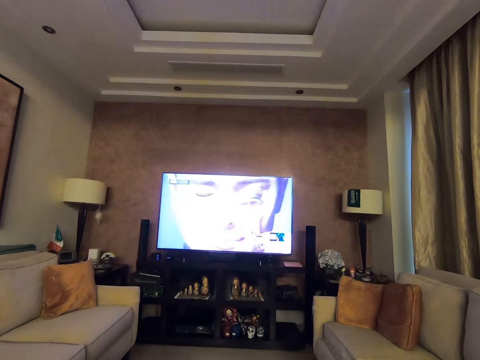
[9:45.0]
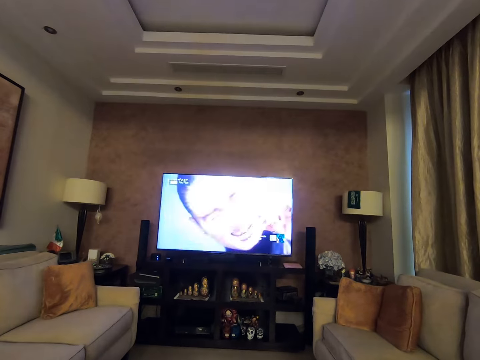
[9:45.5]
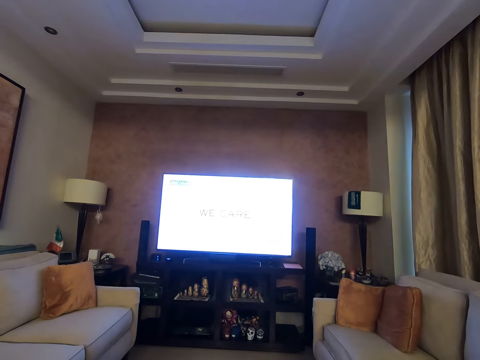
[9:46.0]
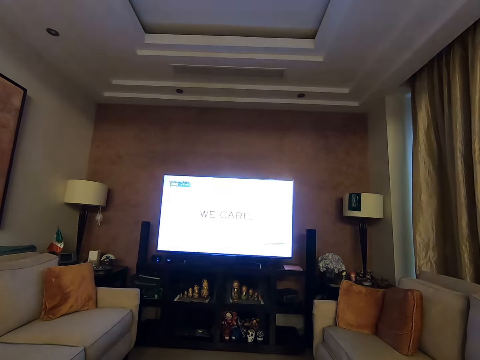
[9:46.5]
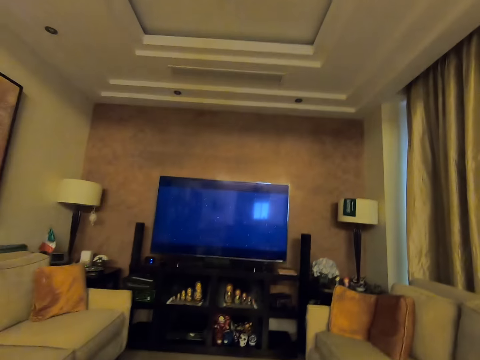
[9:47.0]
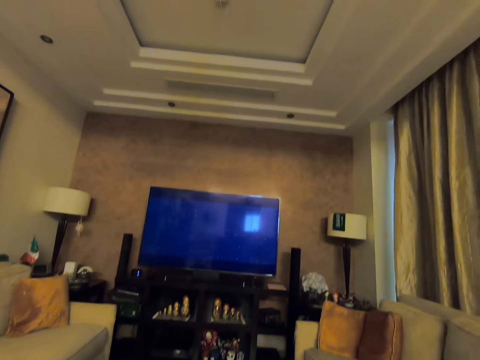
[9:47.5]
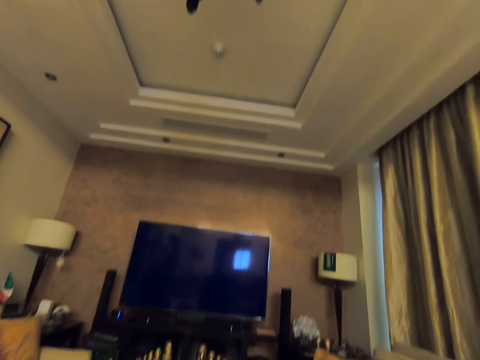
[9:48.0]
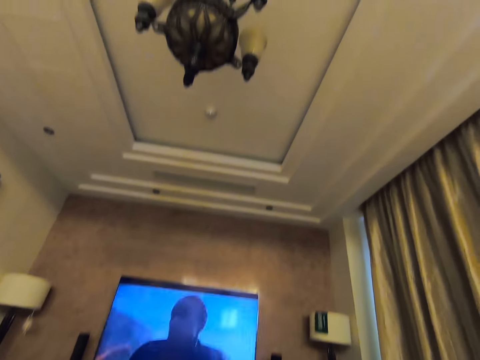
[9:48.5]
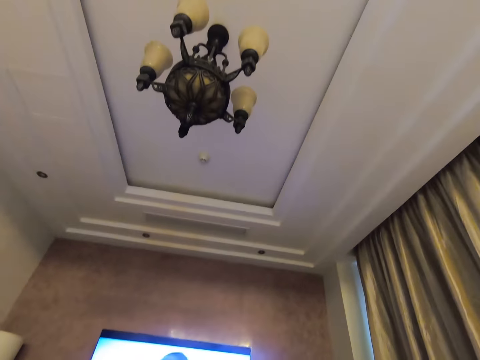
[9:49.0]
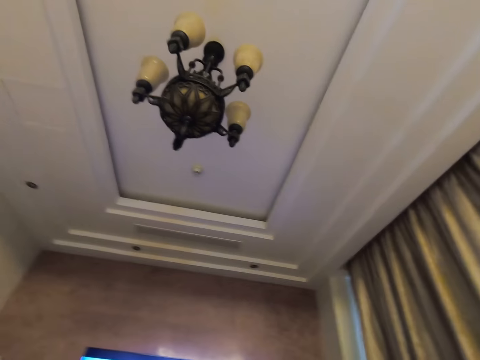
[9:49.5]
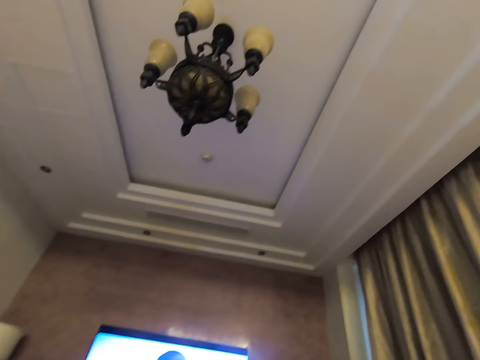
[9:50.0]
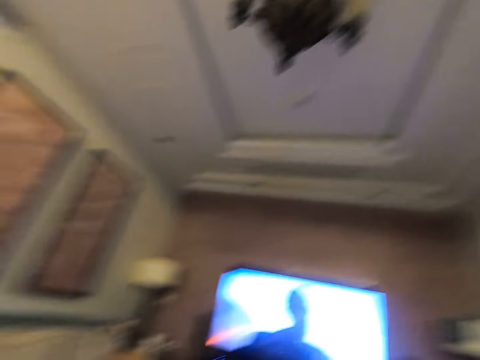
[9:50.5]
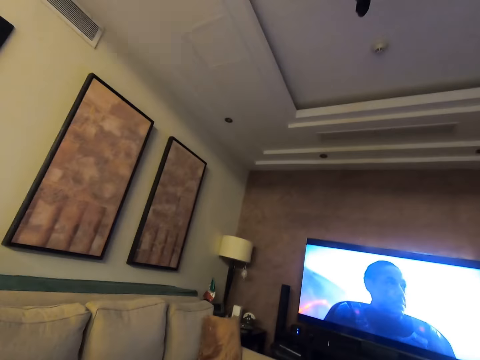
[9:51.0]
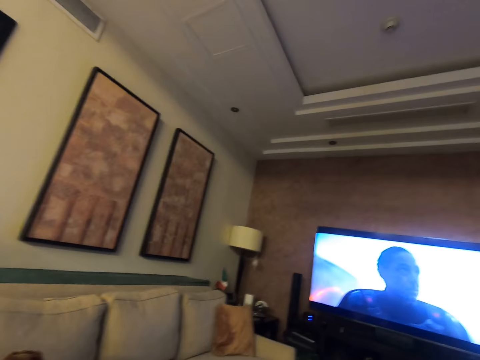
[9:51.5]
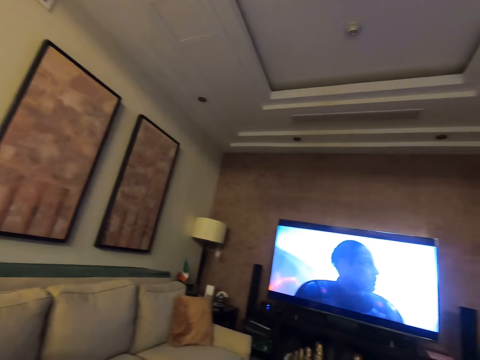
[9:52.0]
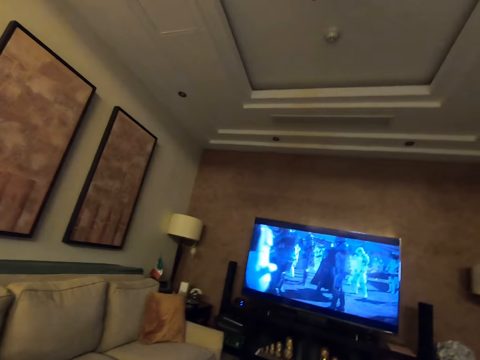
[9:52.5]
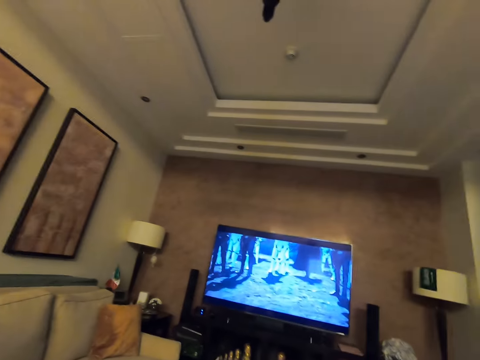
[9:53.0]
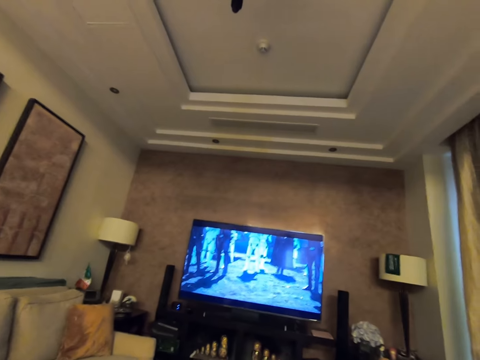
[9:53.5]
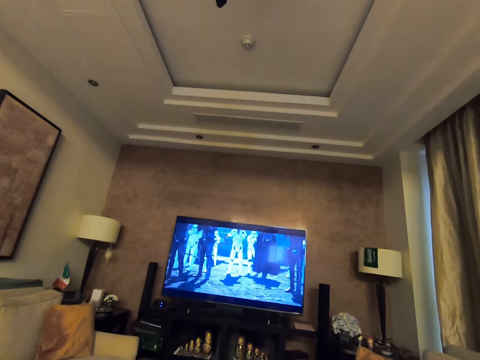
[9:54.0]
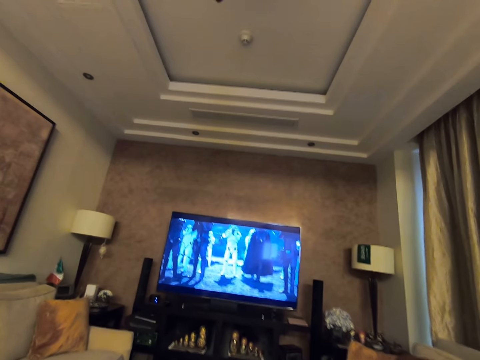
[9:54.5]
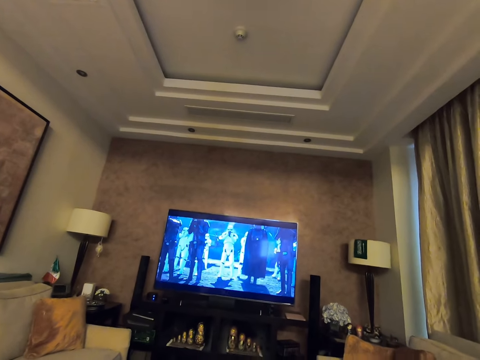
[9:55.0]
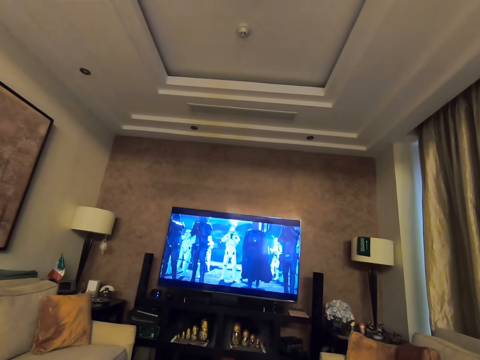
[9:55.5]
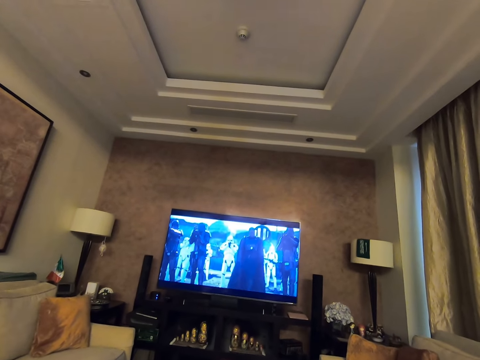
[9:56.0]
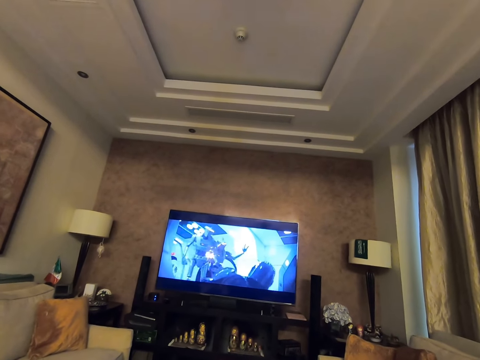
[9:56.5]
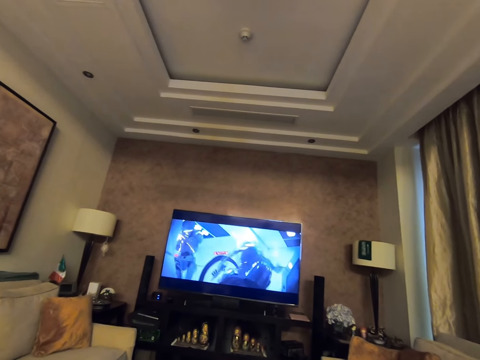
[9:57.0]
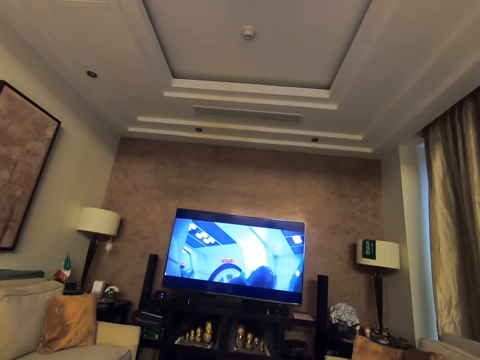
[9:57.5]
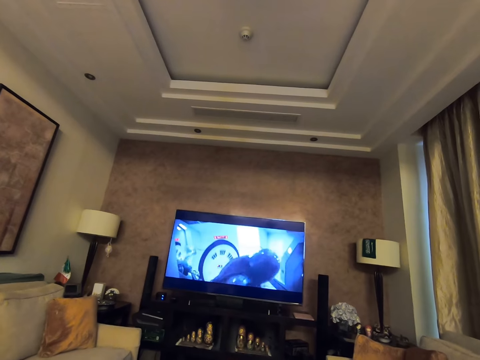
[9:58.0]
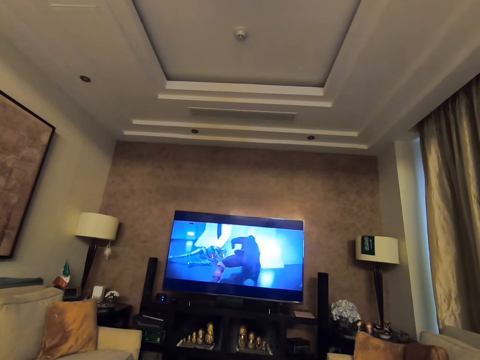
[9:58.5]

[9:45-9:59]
The camera wearer looks at a chandelier. They look around. They look at the television.

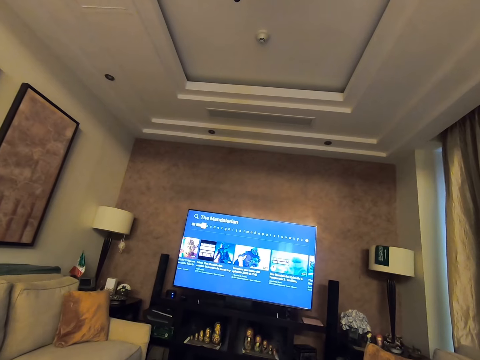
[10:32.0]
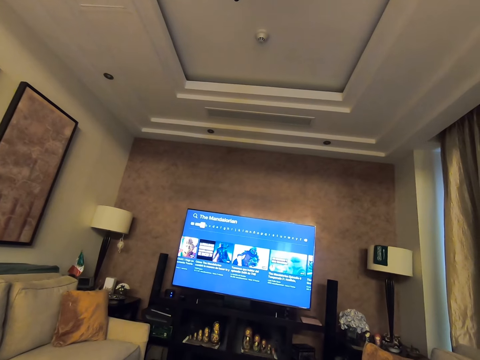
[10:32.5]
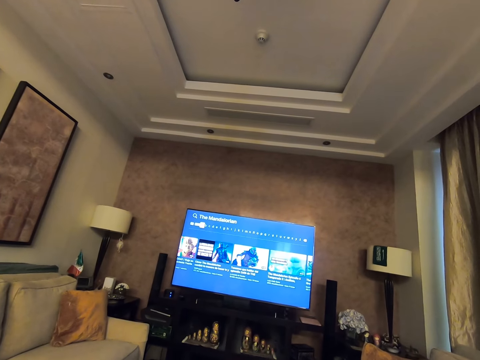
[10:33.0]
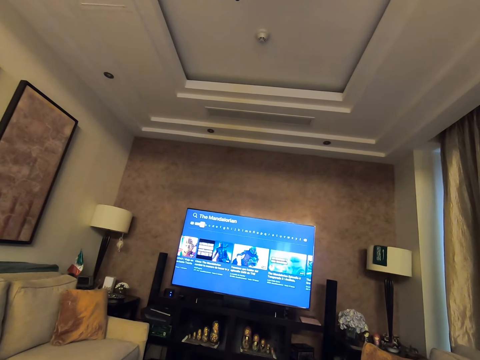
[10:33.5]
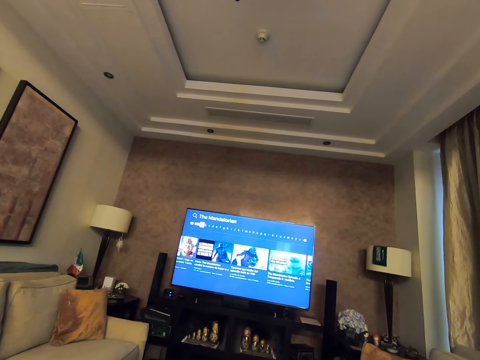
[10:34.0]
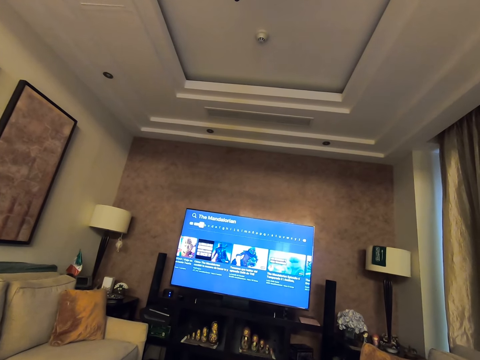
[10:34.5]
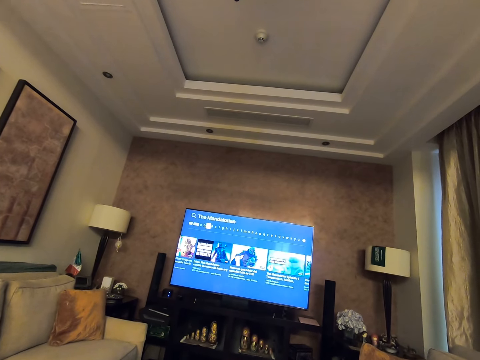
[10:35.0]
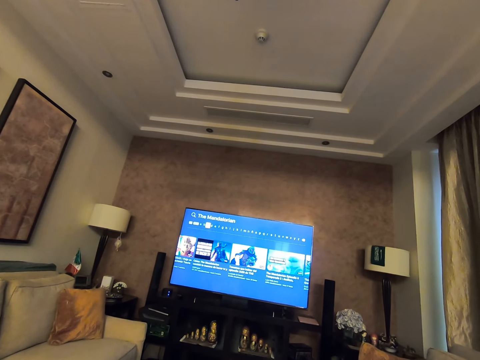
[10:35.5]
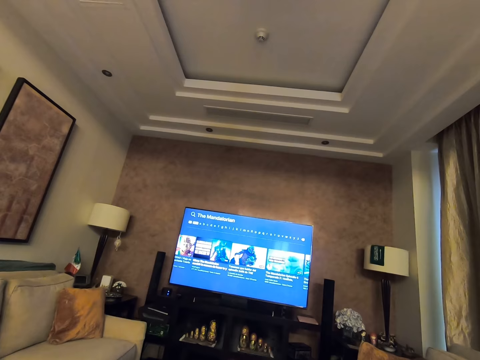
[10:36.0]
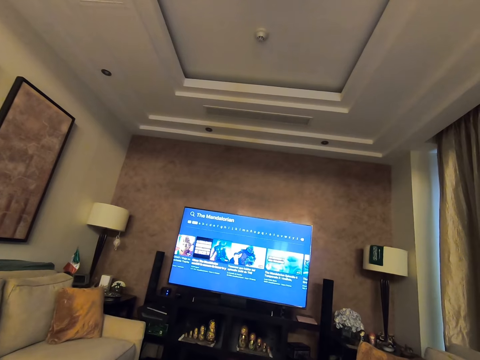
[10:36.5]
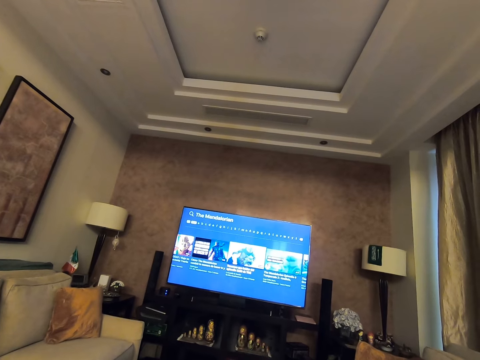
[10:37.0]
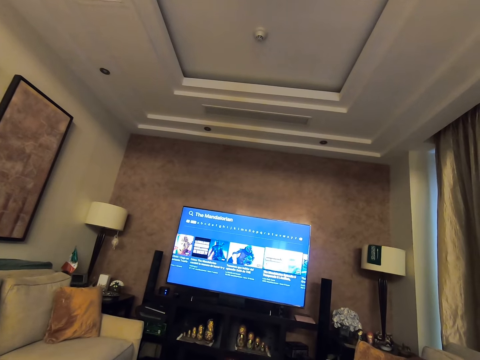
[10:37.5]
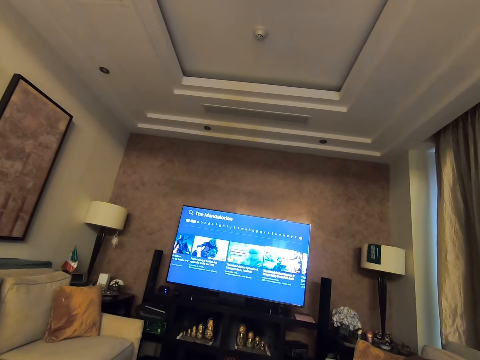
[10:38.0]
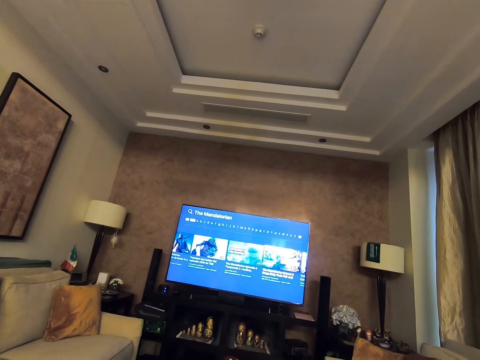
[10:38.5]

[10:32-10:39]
The camera wearer controls his TV using the remote.

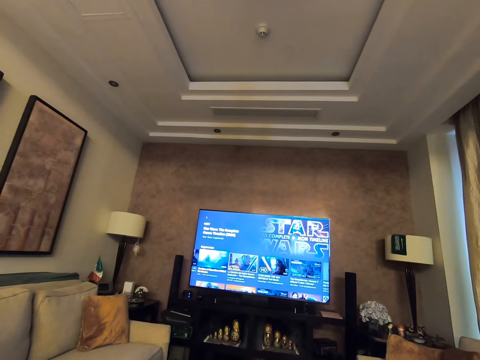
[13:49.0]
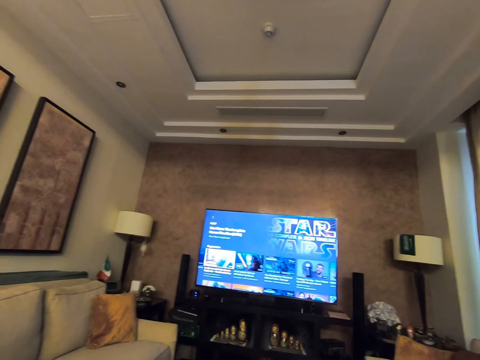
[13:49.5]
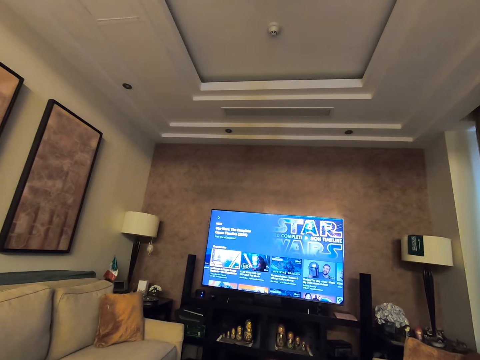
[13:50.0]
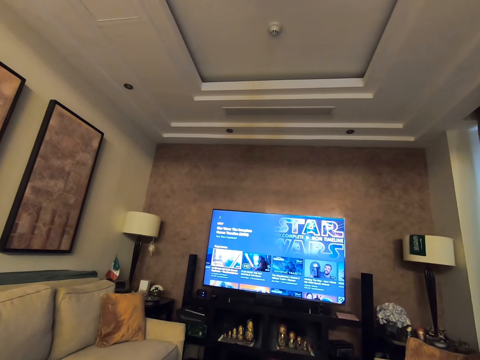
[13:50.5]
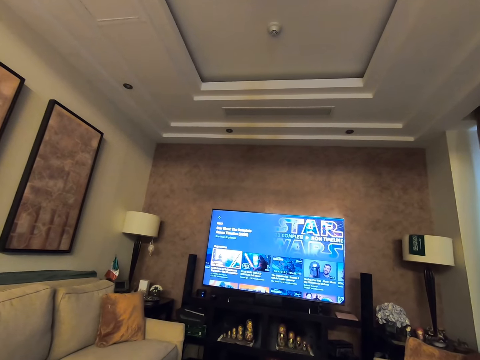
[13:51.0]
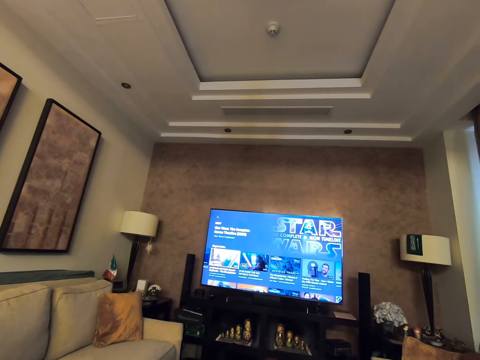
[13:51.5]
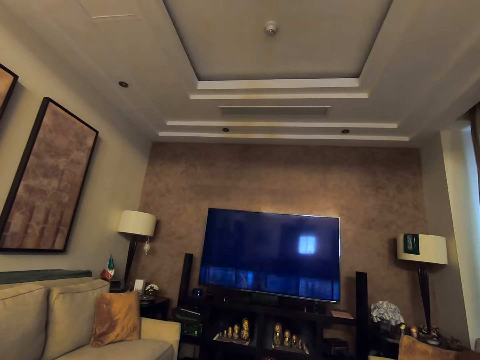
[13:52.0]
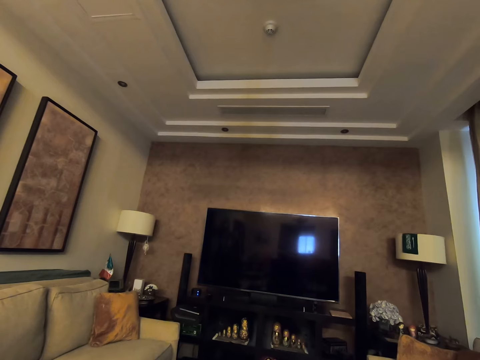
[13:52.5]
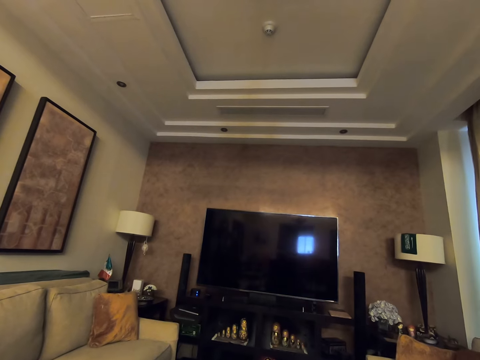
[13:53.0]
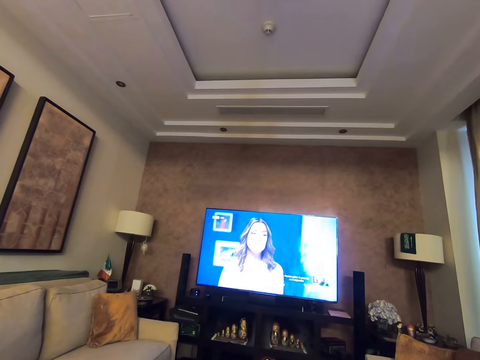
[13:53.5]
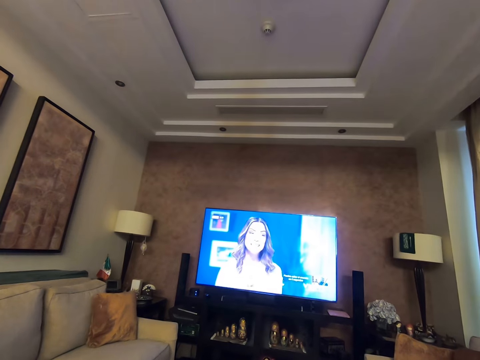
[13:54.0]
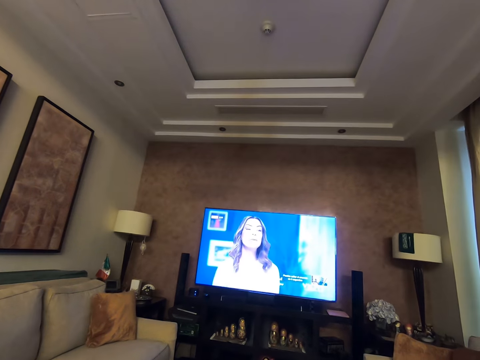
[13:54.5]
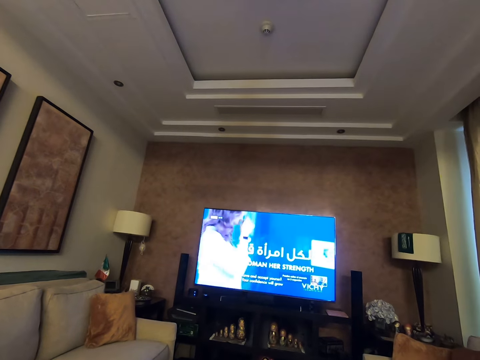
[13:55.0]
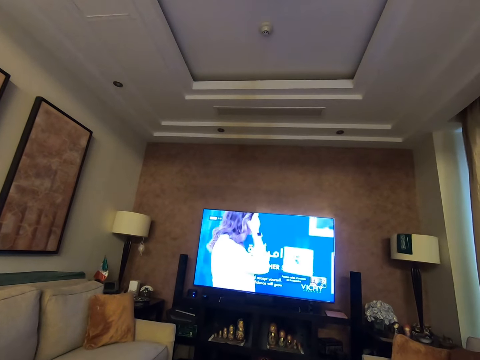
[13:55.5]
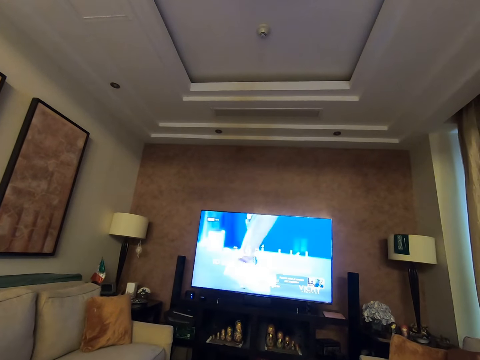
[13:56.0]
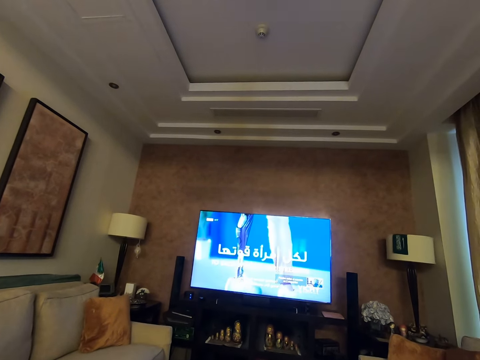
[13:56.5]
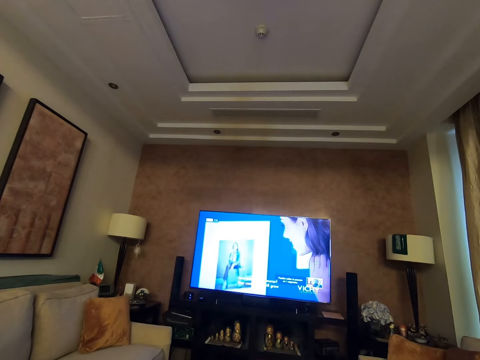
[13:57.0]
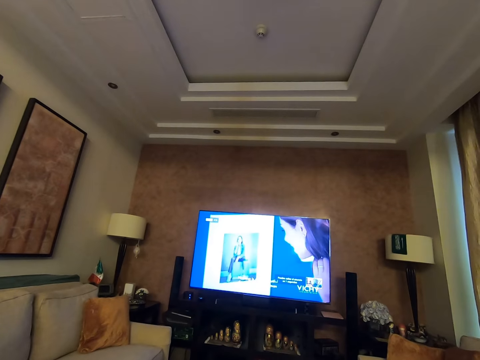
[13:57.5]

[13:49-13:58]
The camera wearer looks around the house. They watch television.
